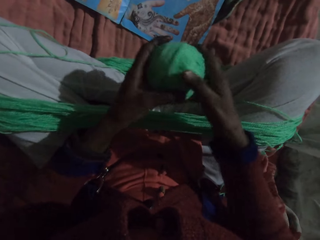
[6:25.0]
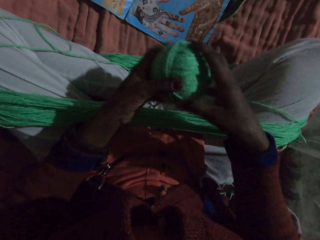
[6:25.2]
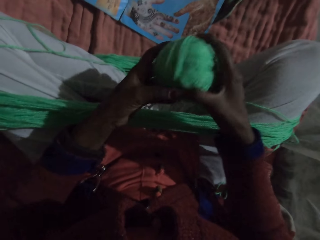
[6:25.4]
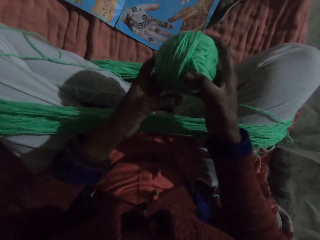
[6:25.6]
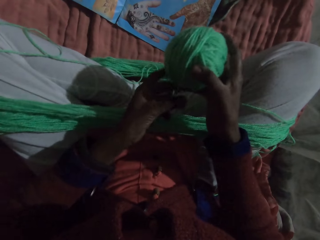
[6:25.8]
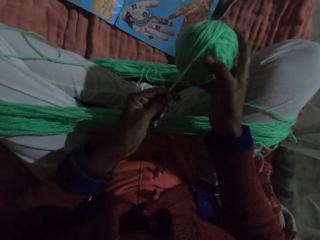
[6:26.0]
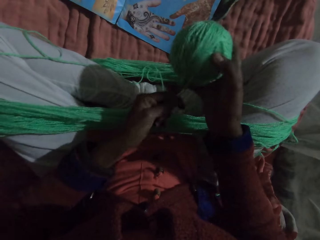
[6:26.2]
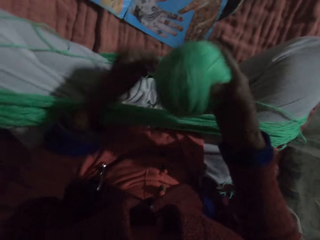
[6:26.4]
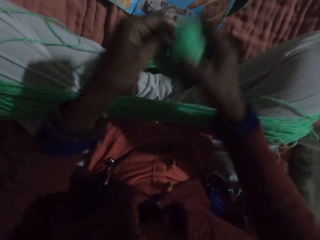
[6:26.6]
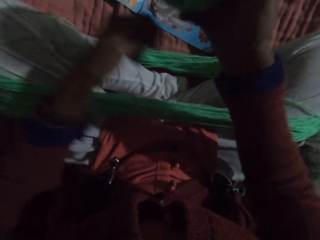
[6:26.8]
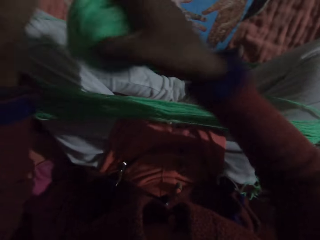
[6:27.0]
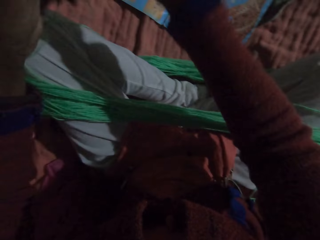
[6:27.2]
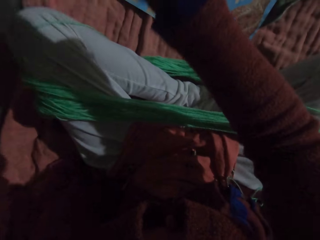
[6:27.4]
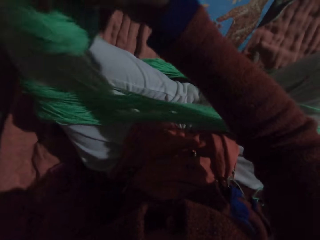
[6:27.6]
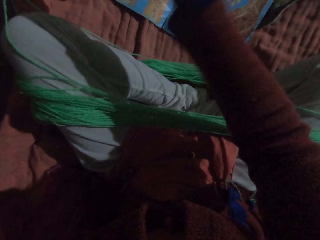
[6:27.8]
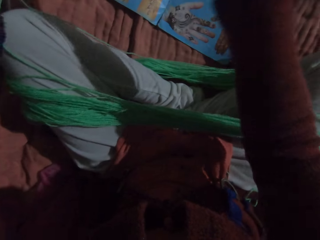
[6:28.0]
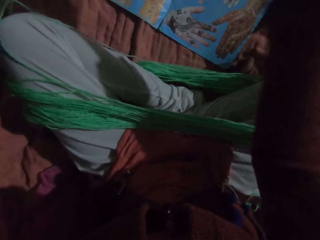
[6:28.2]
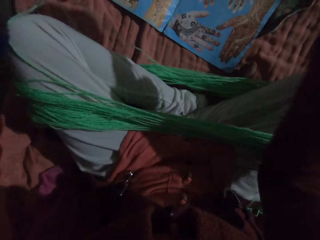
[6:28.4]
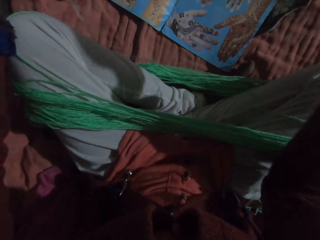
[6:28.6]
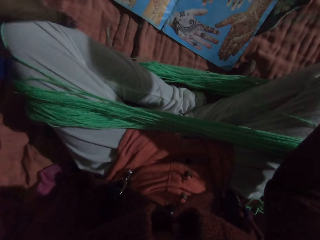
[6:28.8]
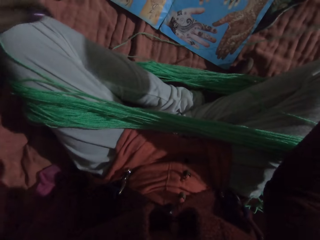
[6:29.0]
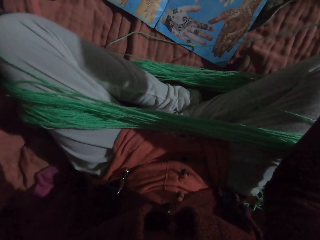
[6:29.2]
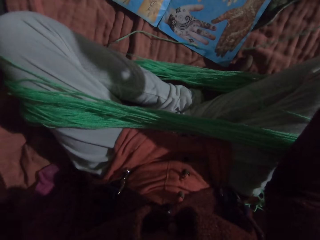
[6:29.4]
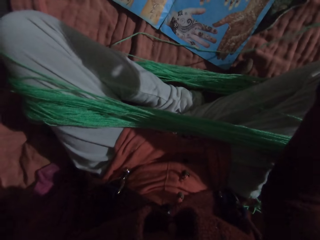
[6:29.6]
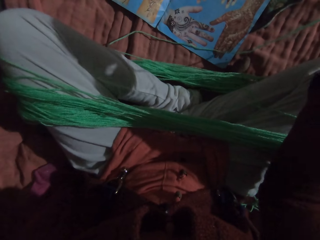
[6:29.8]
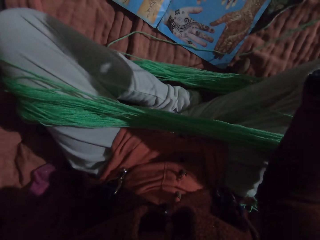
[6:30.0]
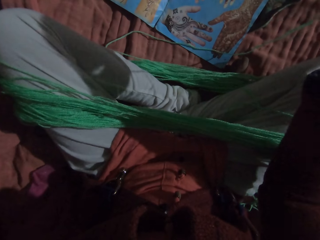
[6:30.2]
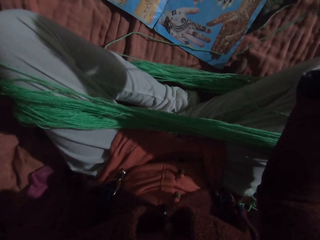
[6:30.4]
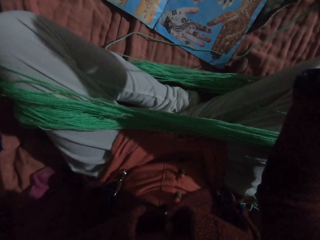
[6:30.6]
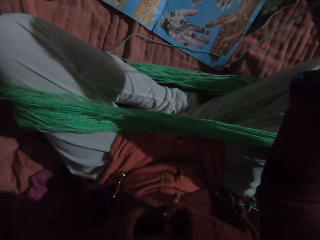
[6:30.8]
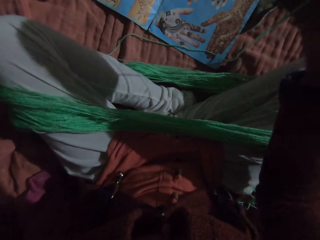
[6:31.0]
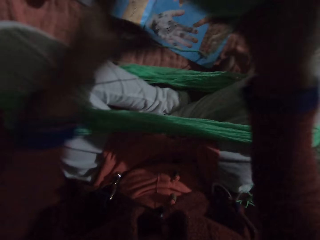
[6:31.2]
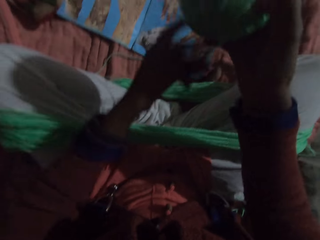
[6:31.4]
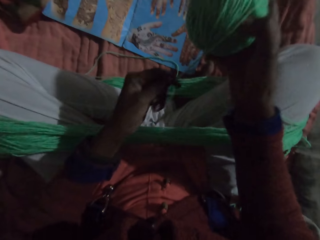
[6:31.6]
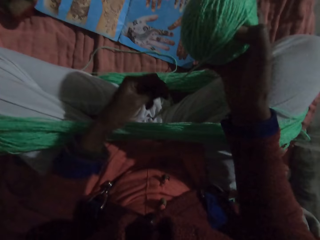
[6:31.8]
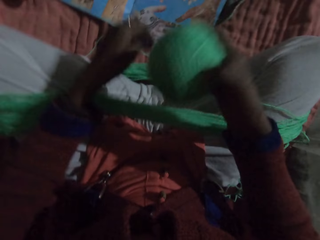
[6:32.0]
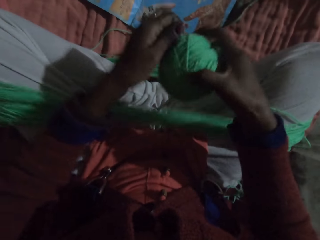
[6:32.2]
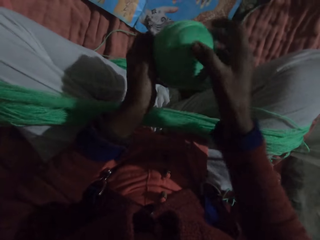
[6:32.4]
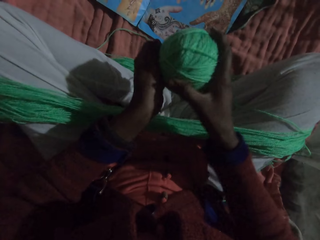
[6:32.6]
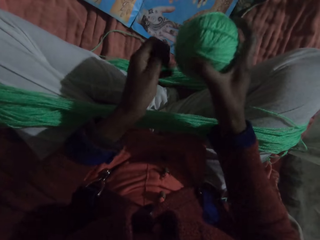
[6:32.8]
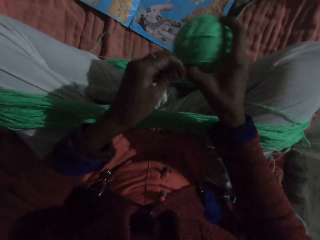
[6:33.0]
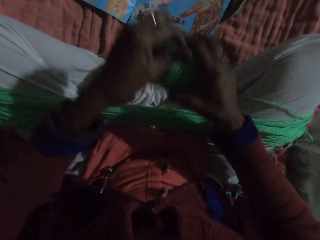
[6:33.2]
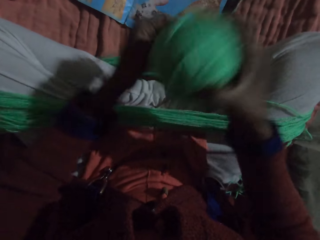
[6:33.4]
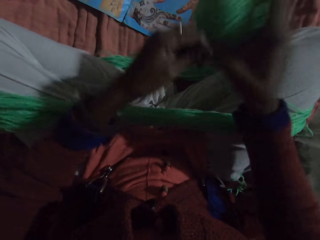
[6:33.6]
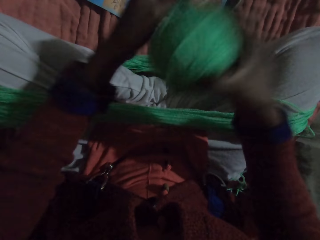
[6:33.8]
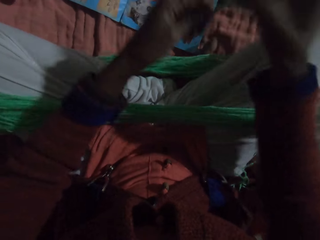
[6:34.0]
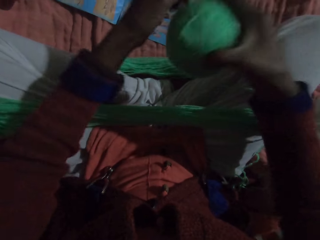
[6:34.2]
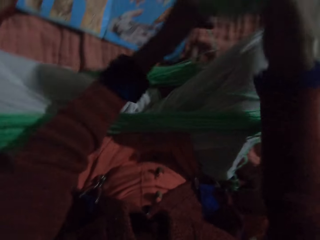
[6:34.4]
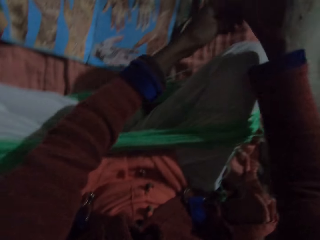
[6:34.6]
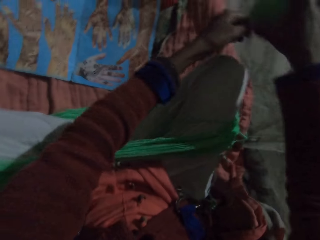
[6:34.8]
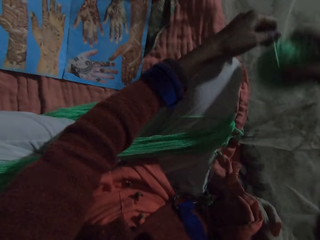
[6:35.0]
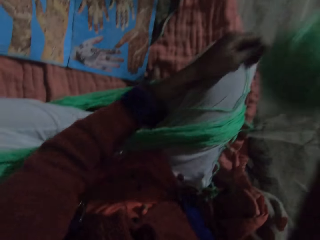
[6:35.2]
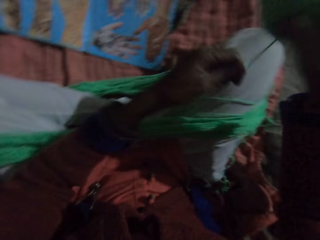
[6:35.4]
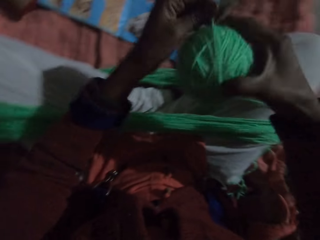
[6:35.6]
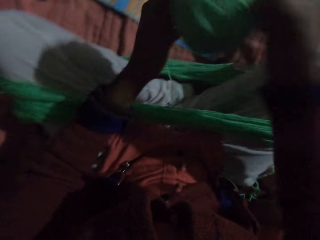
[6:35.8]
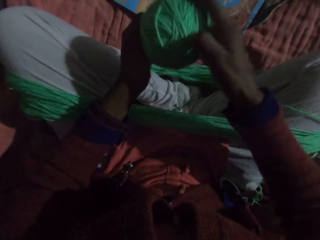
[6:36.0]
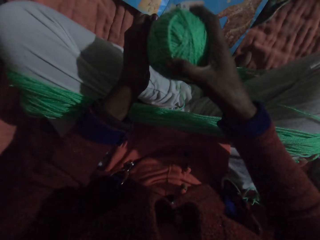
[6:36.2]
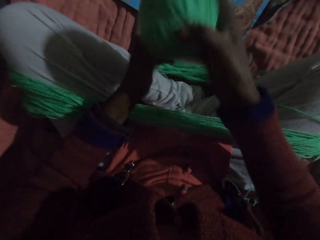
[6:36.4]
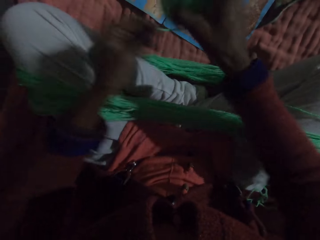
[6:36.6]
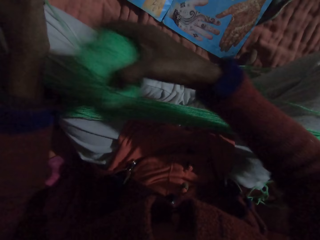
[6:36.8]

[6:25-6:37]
The camera wearer rolls the yarn with her hands. She removes her left hand from the yarn. She rolls the yarn with her hands.

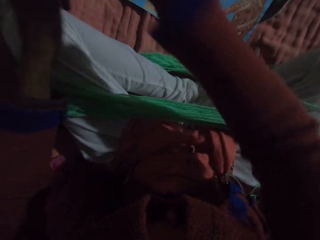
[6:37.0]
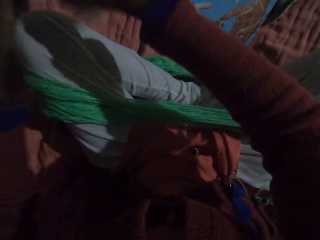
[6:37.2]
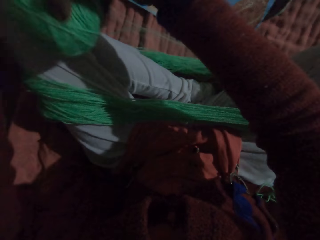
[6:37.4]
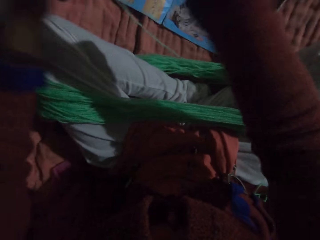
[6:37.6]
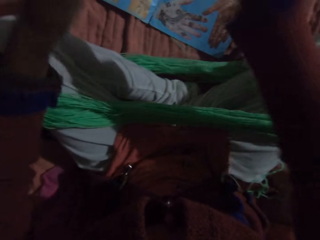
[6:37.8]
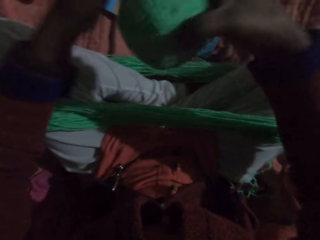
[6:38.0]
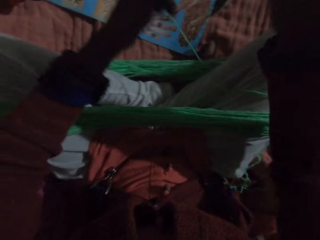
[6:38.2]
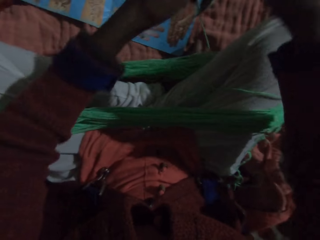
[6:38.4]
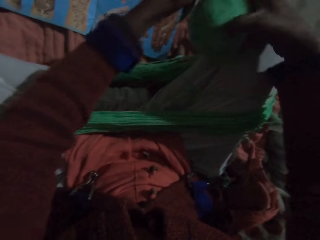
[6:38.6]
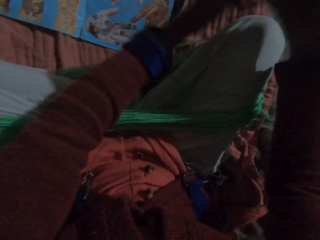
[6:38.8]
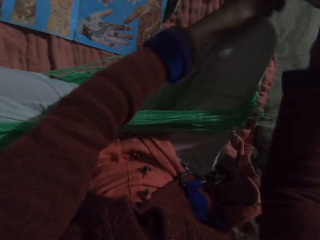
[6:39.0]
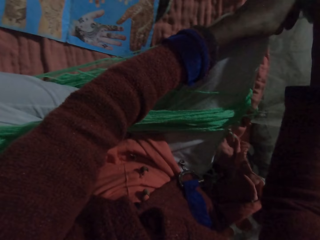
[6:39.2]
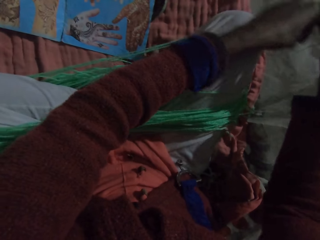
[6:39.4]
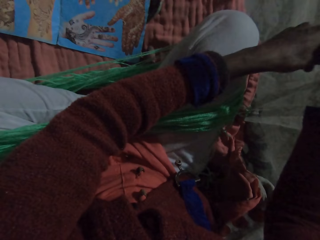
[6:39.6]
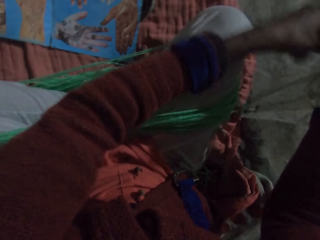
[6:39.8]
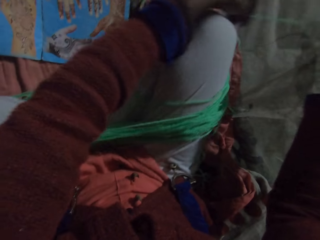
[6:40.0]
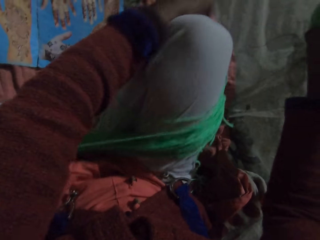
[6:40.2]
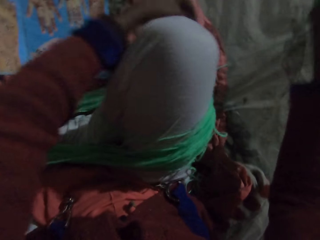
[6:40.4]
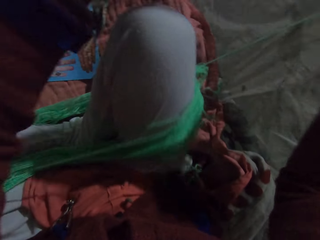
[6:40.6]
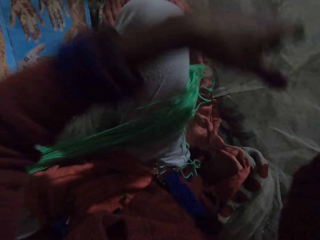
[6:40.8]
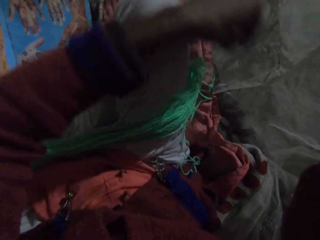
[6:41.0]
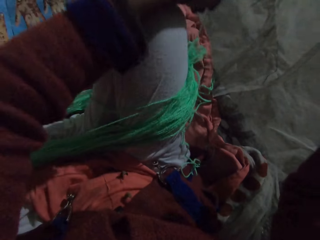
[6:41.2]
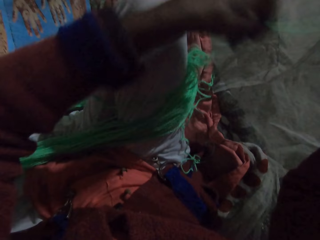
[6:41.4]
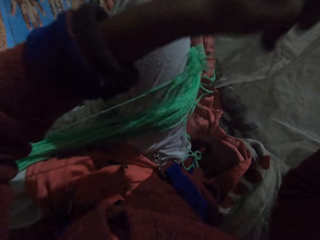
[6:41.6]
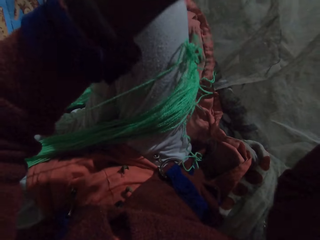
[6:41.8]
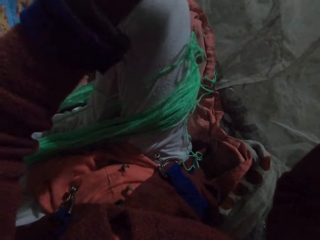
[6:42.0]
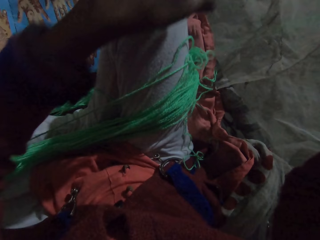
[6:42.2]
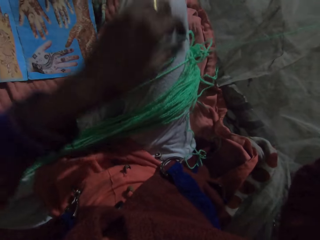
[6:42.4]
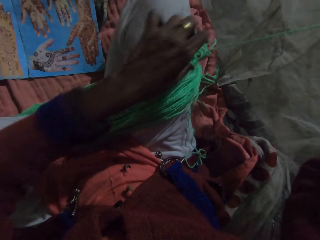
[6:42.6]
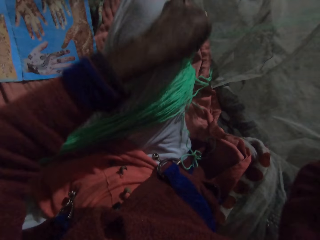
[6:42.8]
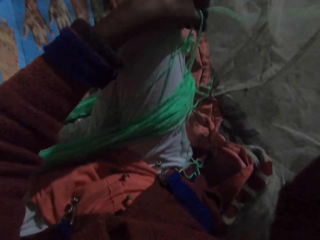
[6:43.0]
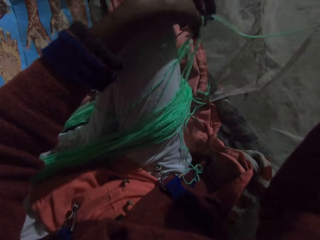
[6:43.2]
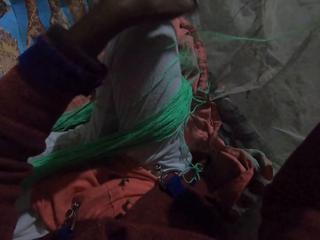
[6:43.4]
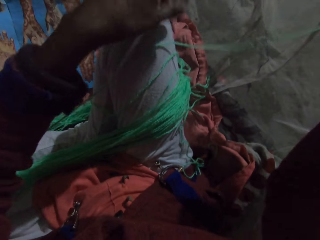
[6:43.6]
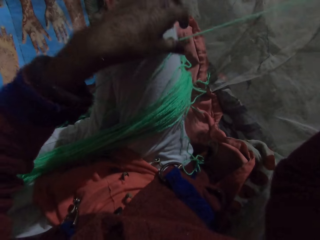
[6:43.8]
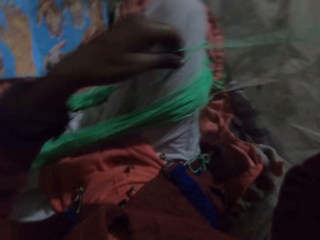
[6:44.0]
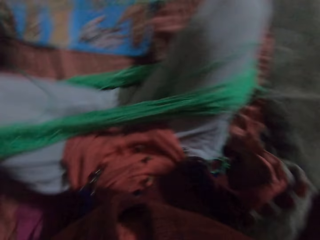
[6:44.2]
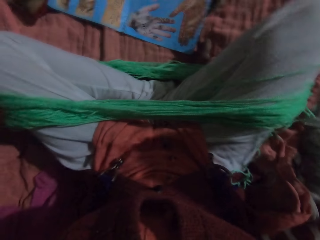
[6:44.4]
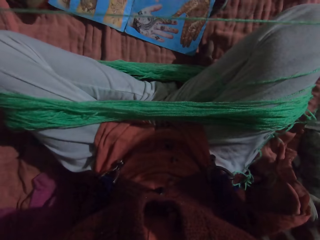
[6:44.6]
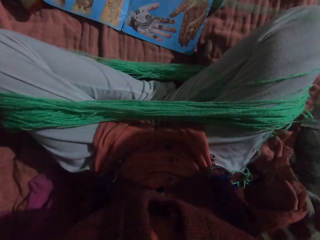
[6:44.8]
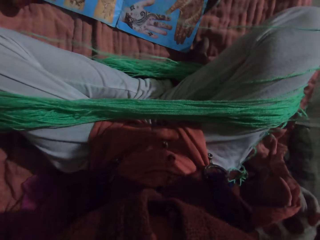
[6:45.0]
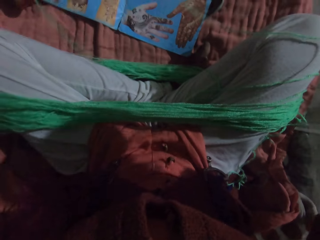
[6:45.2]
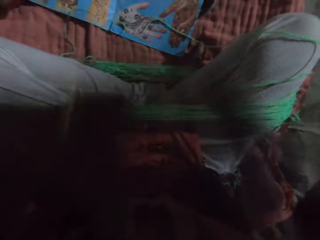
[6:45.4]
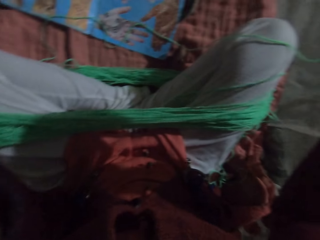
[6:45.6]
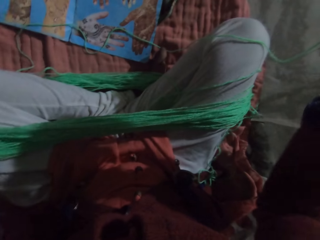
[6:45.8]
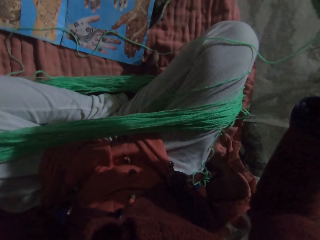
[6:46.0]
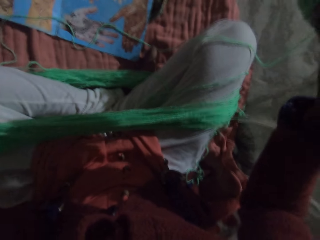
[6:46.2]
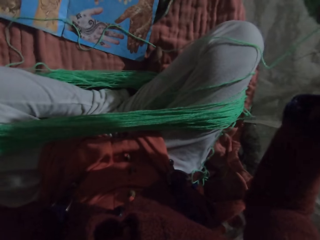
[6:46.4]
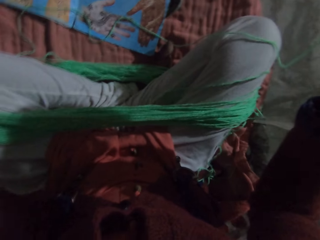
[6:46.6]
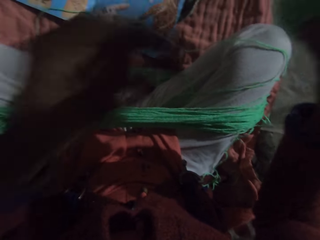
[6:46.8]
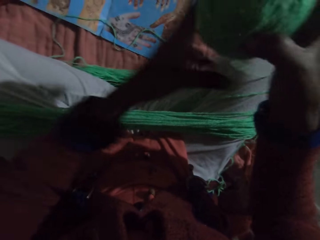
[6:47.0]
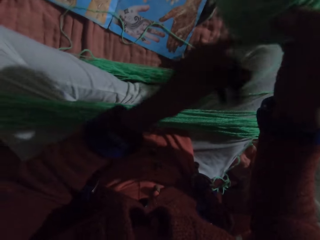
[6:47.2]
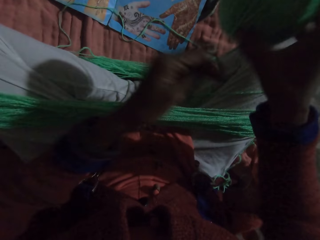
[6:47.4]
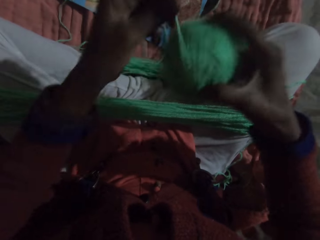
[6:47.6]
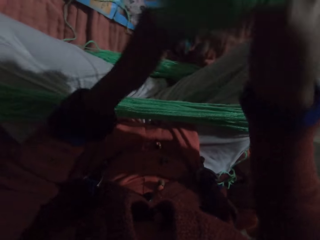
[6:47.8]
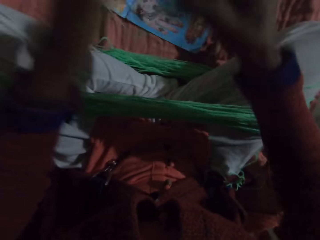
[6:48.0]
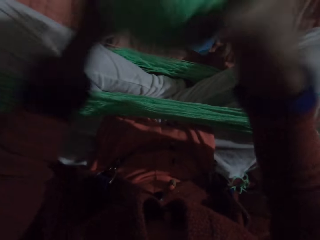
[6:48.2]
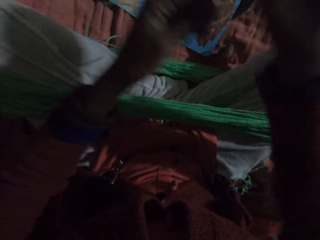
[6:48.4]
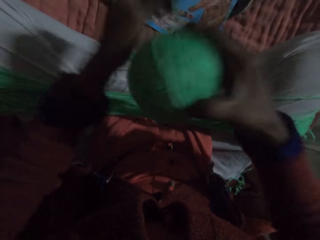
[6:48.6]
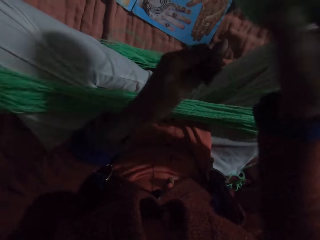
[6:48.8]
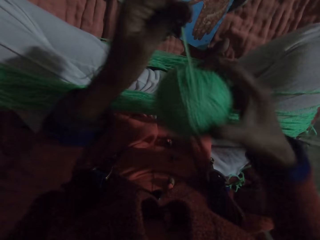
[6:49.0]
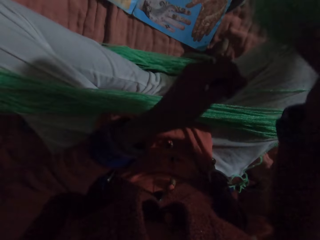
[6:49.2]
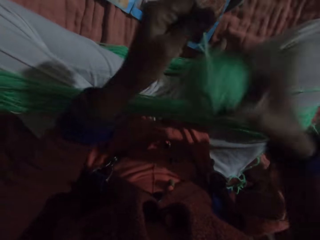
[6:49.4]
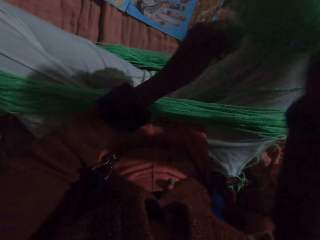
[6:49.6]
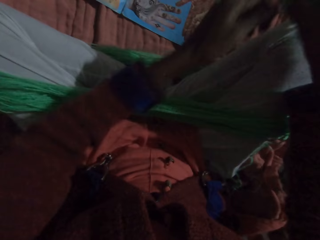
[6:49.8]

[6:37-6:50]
The camera wearer adjusts the yarn with her left hand. She pulls the thread. She puts her left hand in her mouth. She rolls the yarn with her hands.
